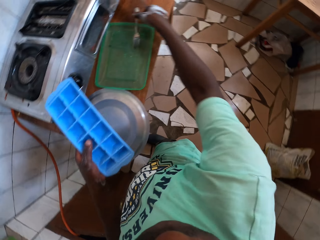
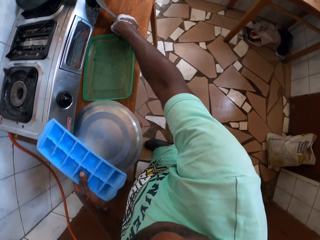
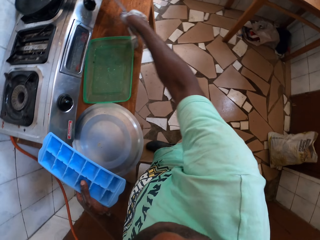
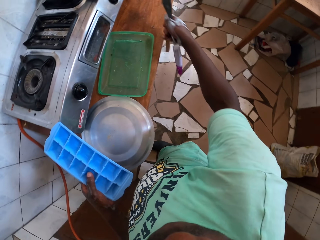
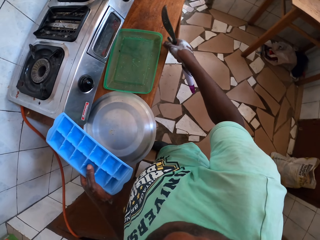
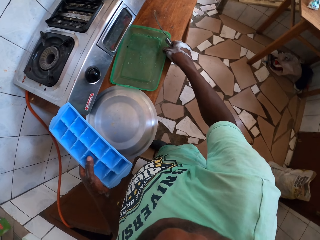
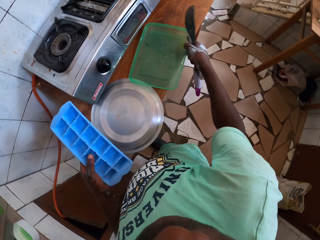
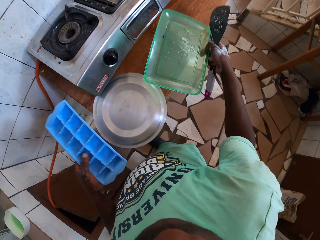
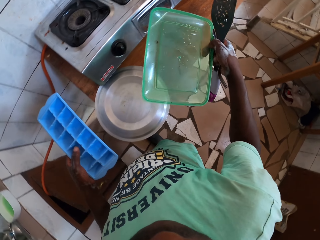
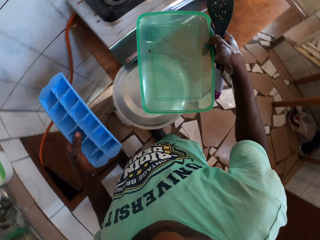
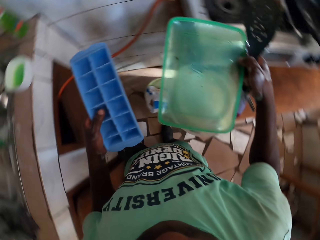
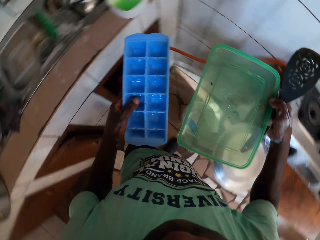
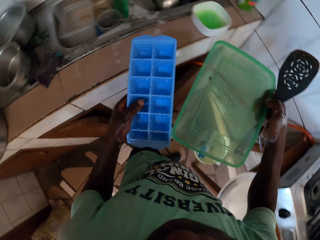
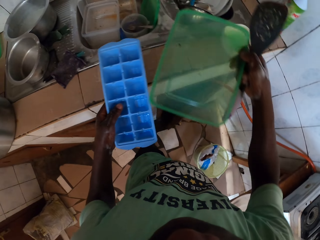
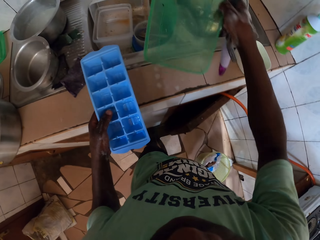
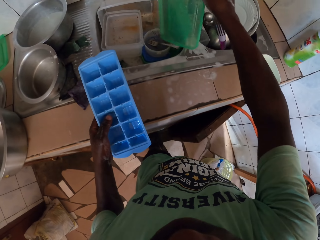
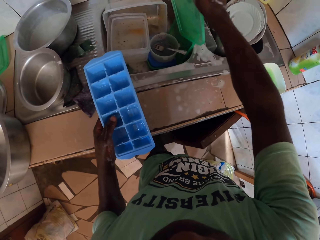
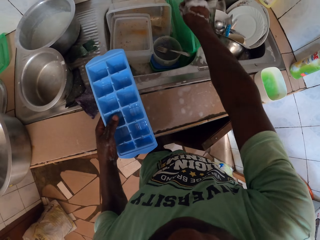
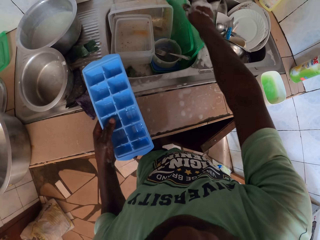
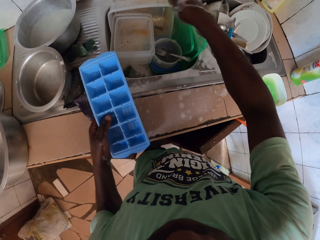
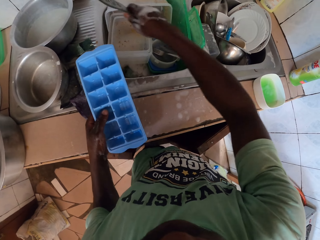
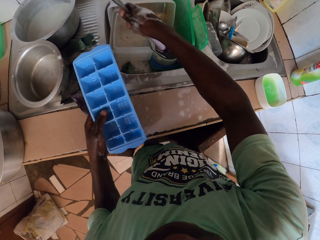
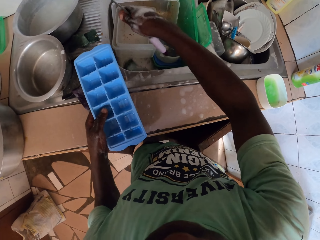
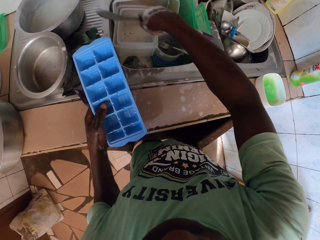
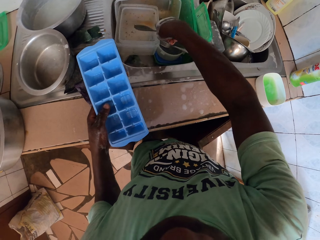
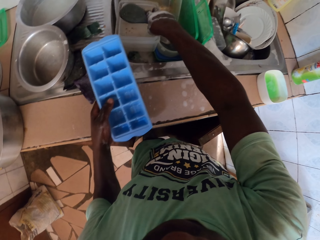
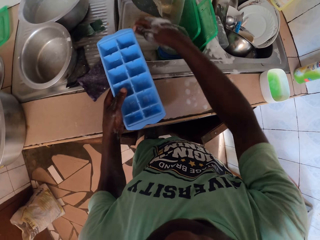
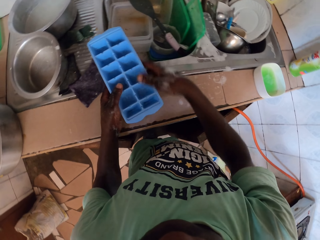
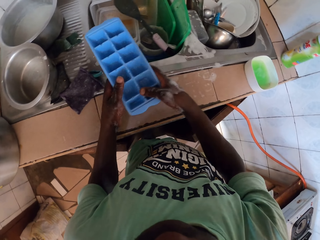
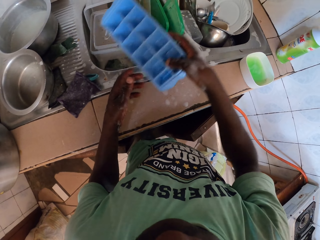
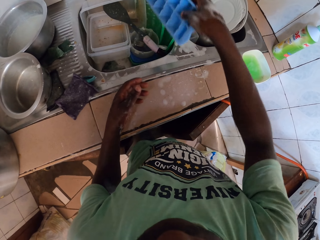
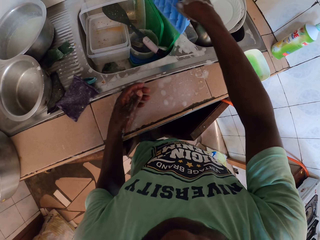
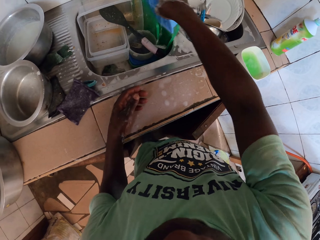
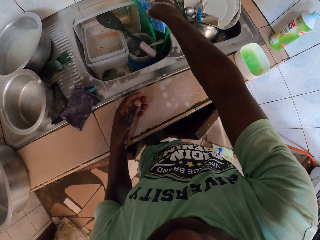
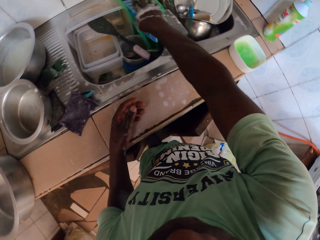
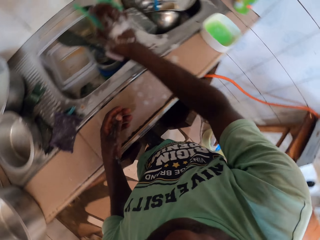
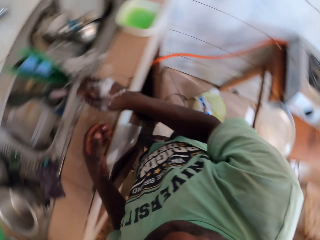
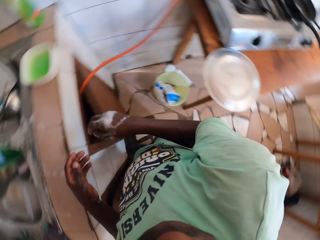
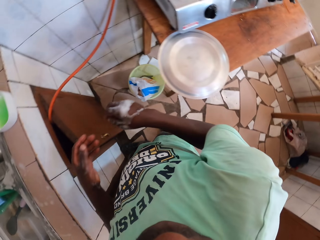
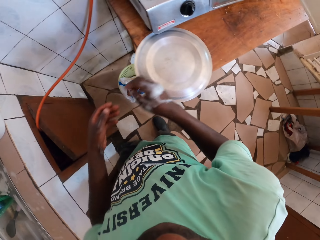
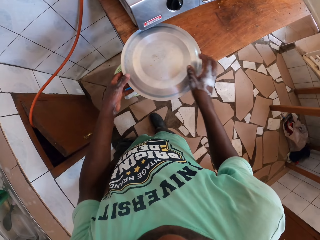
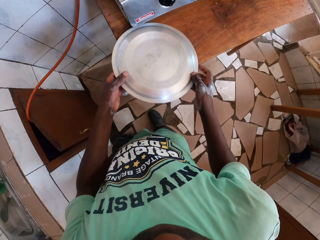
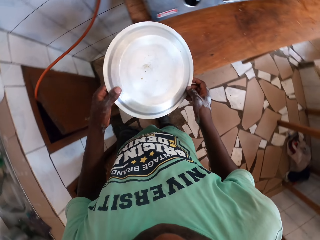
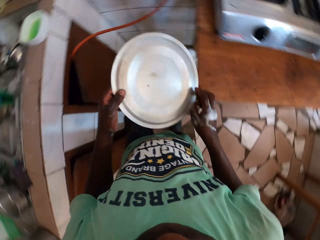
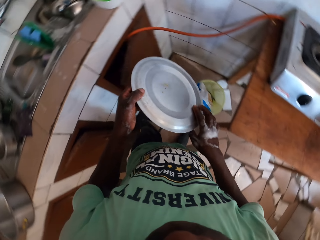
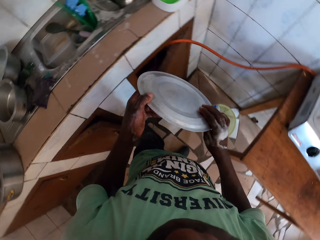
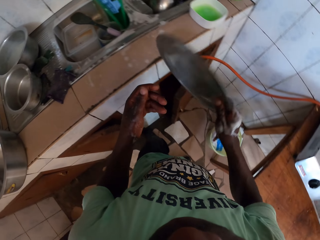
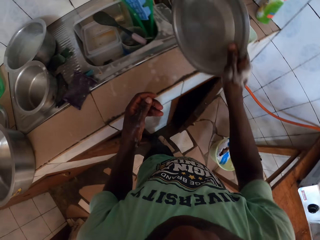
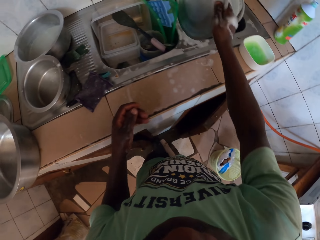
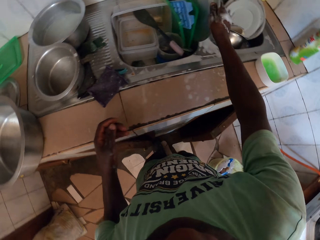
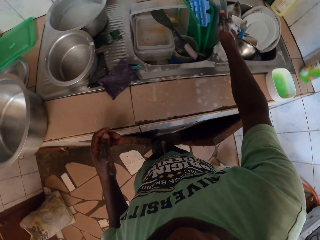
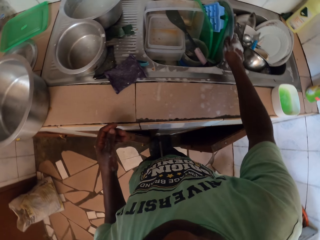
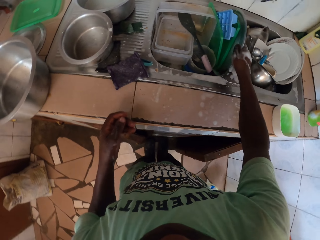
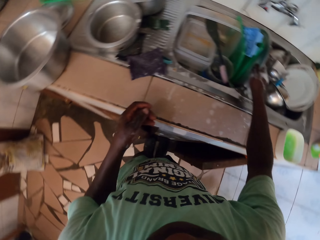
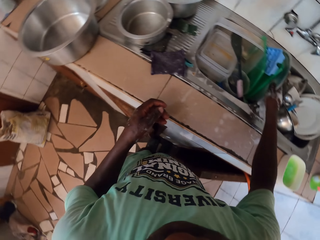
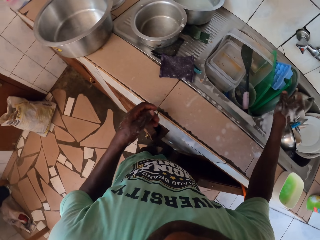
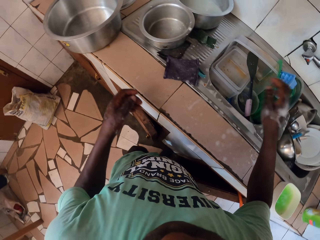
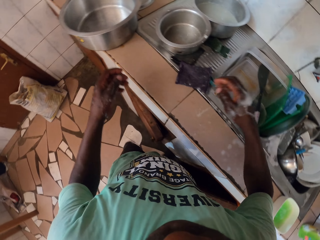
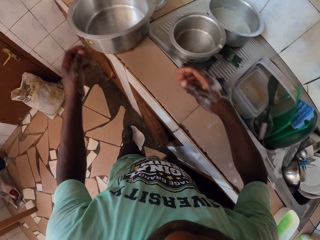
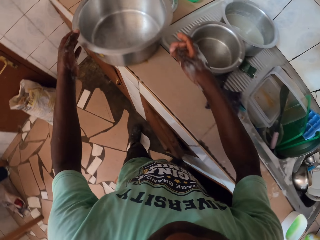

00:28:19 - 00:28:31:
The camera wearer picks up the fork with the right hand. They pick up the lid from the table with the right hand. They put the lid on the sink. They put utensils in the sink. They drop the fork in the sink. They drop the spatula spoon in the sink. They pass the tray to the right hand. They put the tray in the sink. They turn around. They pick up the metal lid from the table with the hands. They put the lid in the sink.

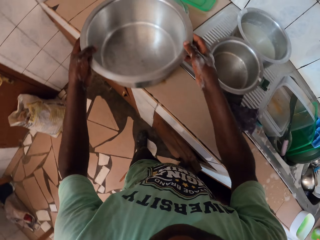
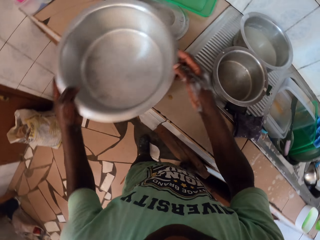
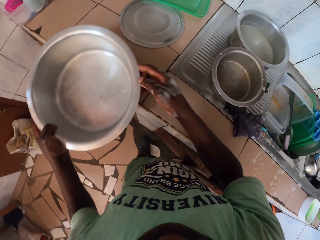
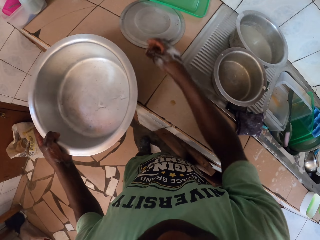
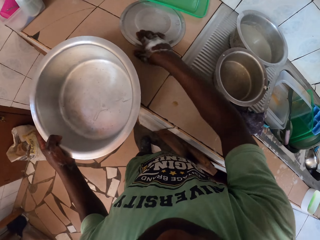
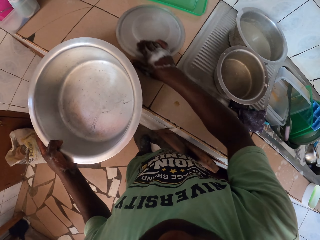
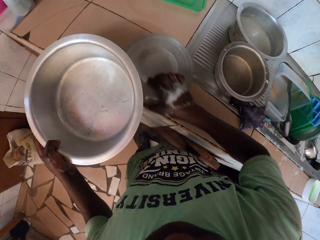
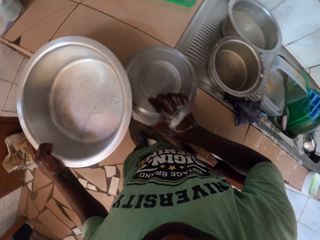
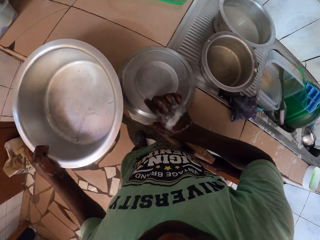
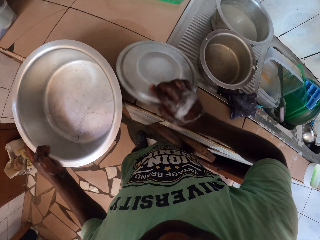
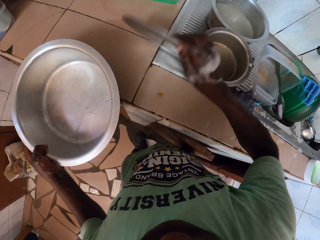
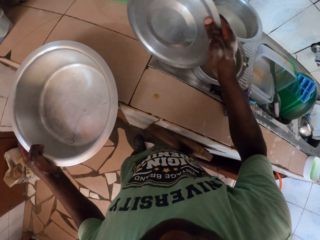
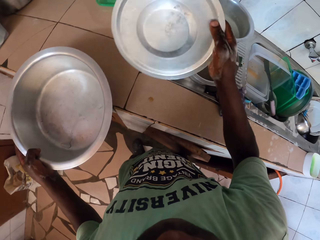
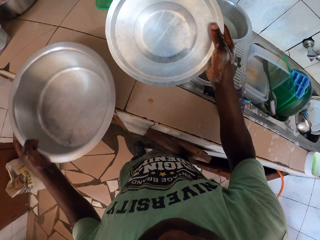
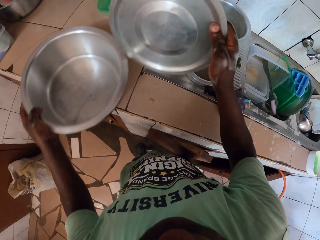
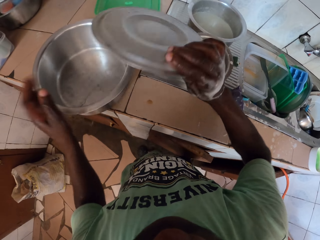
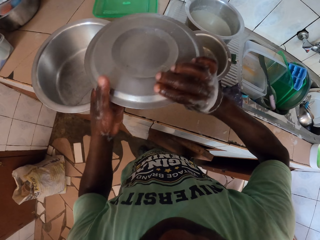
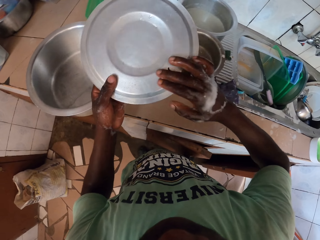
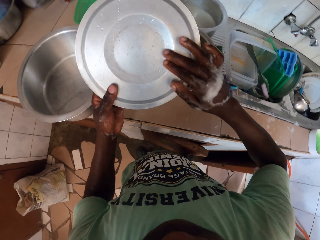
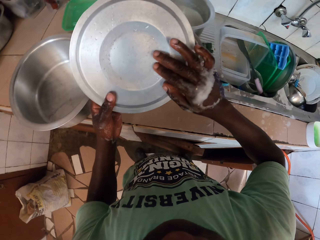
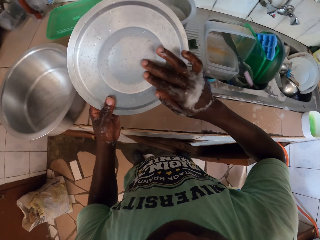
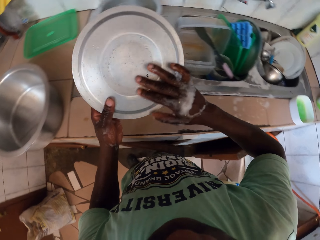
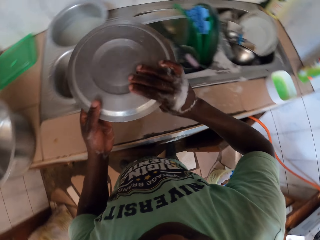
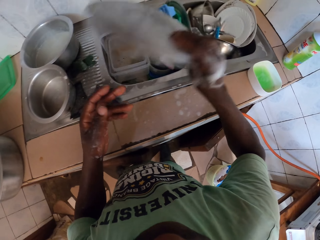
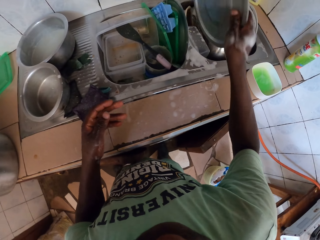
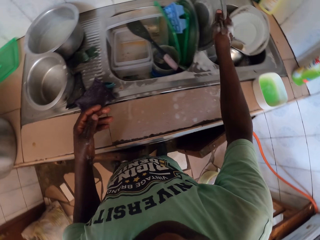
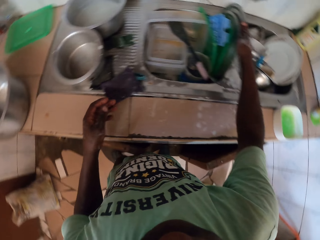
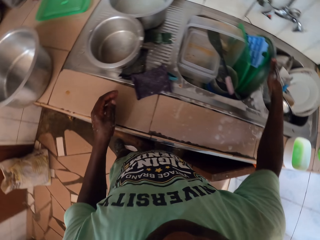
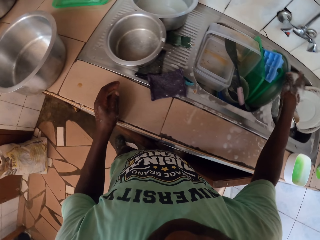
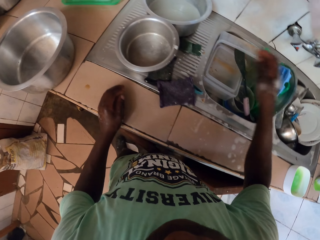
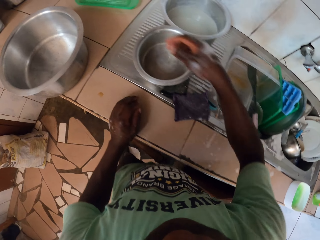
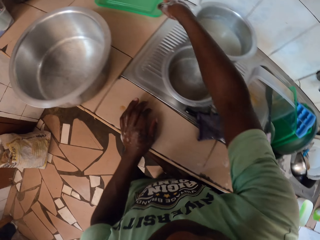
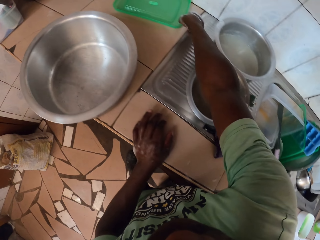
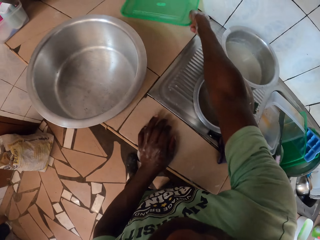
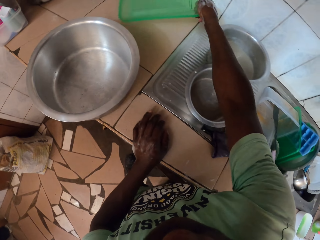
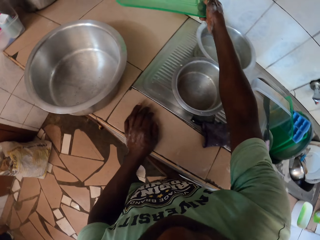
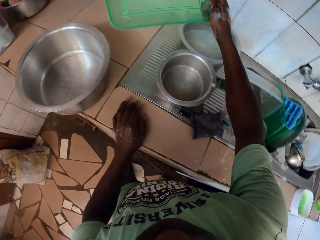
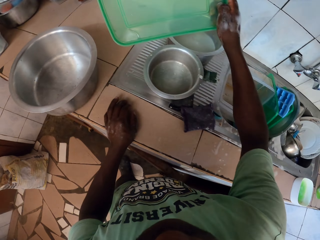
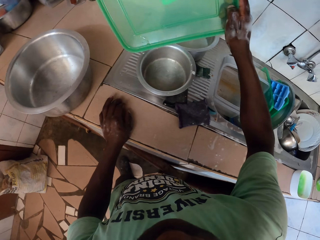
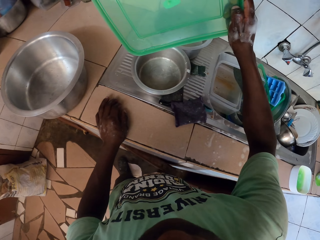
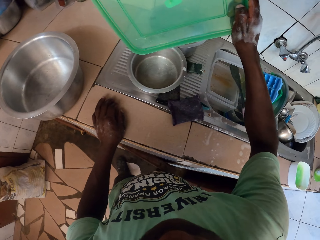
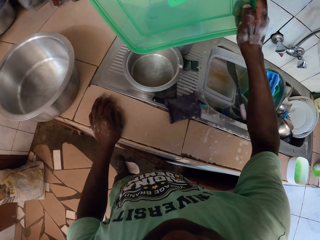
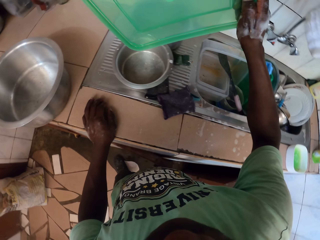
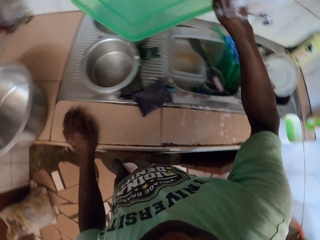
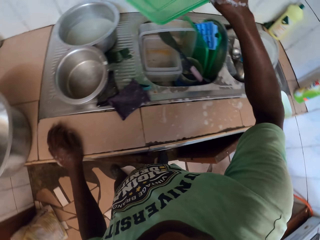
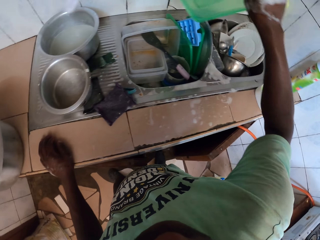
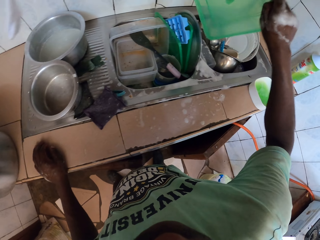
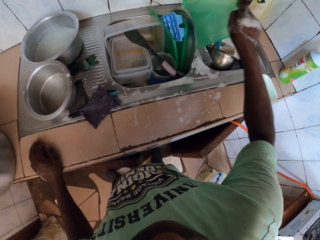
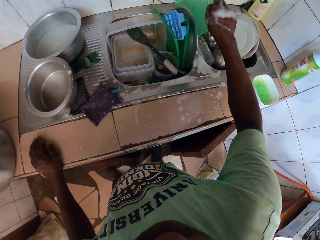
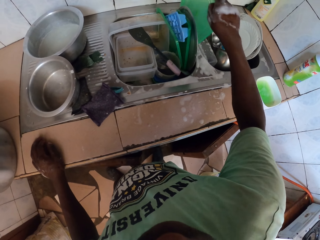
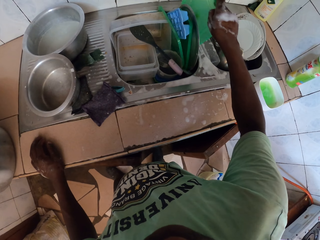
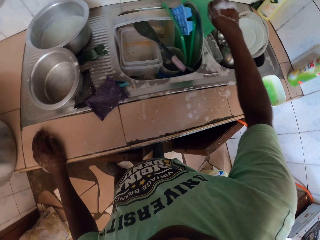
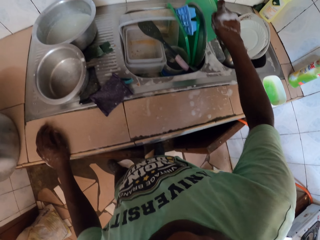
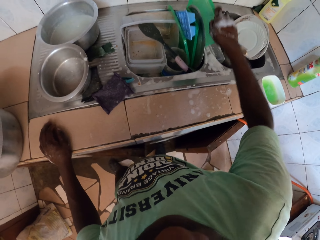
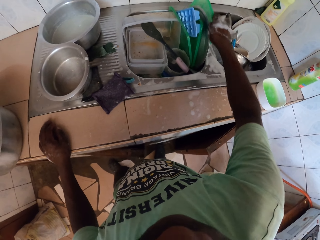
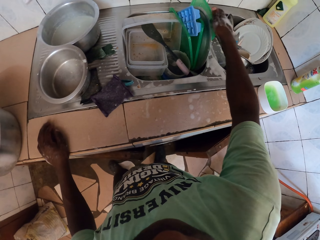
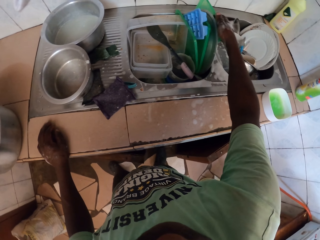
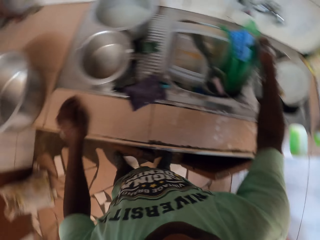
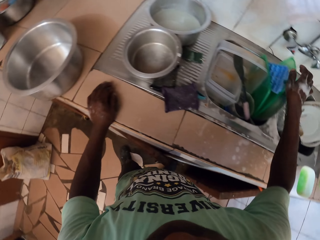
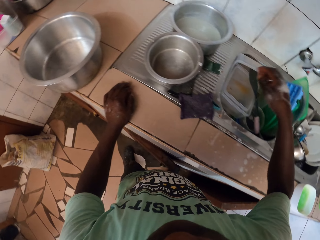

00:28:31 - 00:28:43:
The camera wearer picks up the pot with both hands. They hold a metal lid. They put the pot on the counter. They pick up the metal lid with the right hand. They look at the lid. They hold the lid with the hands. They put the lid in the sink. They pick up the plastic lid from the counter with the right hand. They look at the lid. They put the lid in the sink with the right hand.
